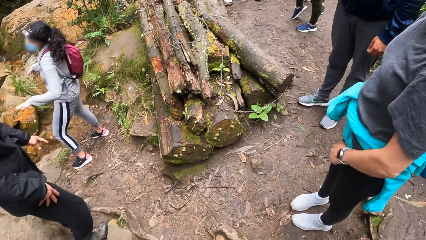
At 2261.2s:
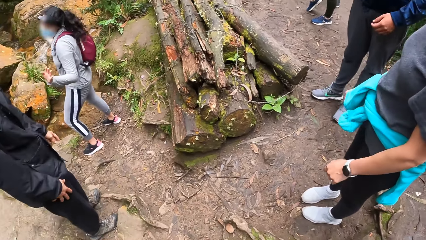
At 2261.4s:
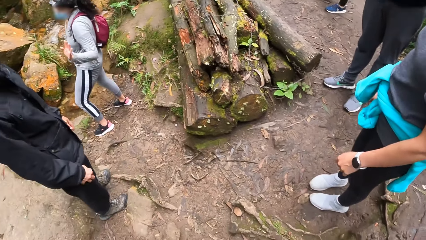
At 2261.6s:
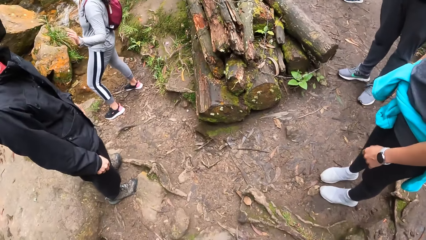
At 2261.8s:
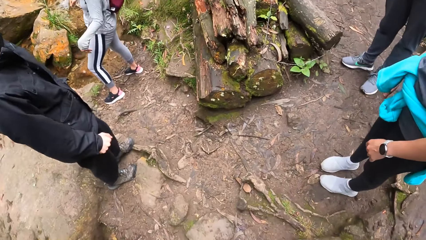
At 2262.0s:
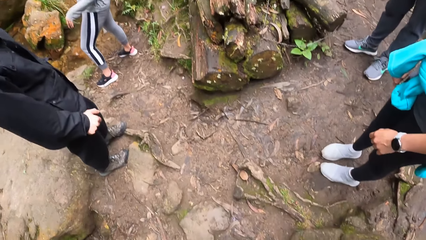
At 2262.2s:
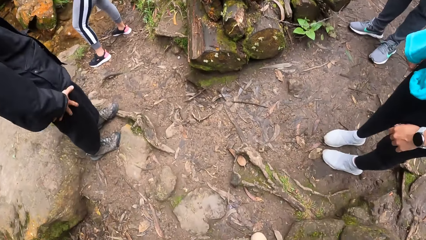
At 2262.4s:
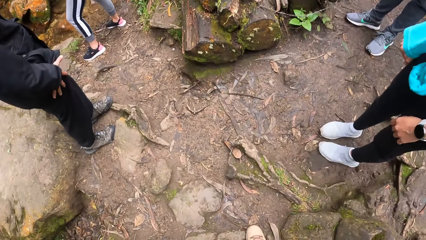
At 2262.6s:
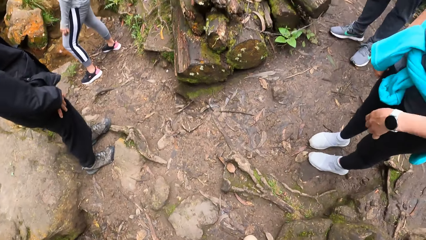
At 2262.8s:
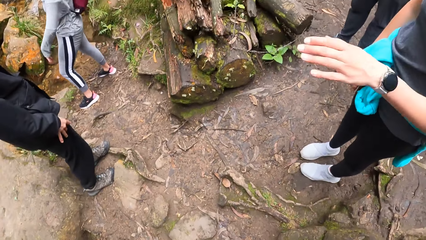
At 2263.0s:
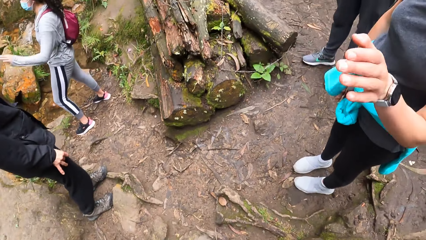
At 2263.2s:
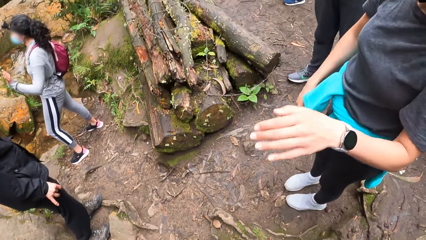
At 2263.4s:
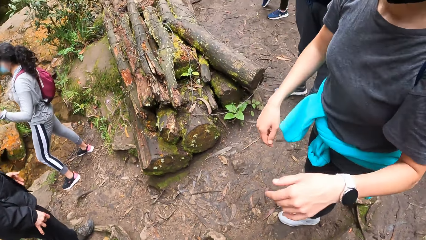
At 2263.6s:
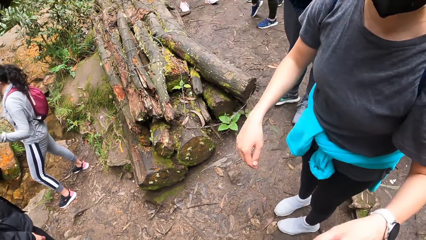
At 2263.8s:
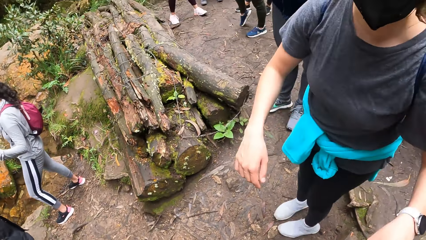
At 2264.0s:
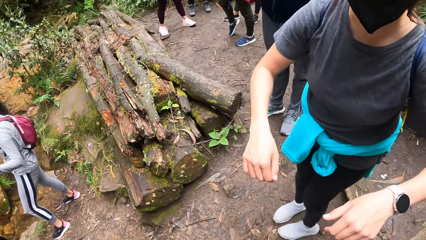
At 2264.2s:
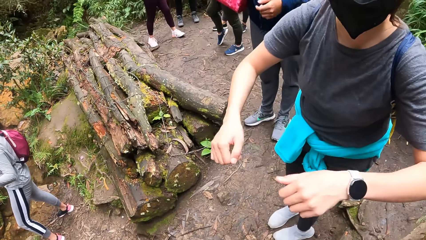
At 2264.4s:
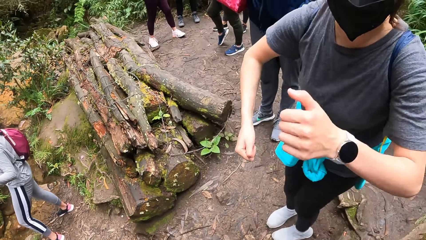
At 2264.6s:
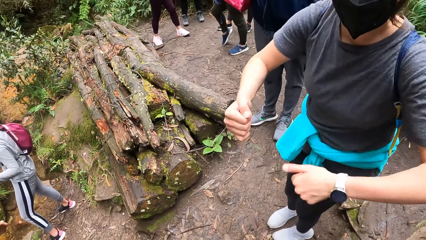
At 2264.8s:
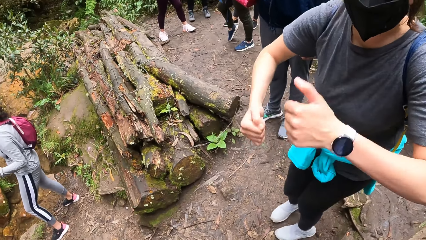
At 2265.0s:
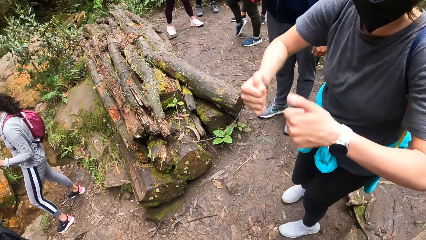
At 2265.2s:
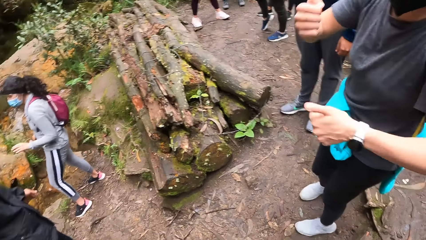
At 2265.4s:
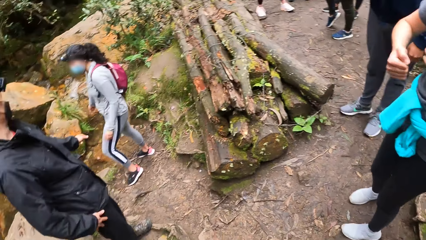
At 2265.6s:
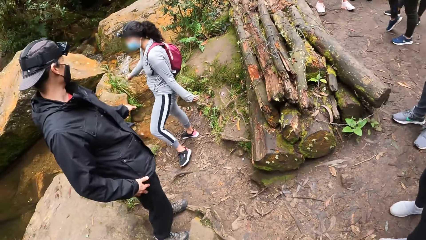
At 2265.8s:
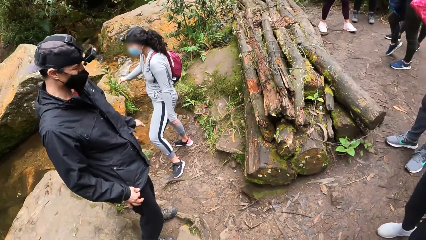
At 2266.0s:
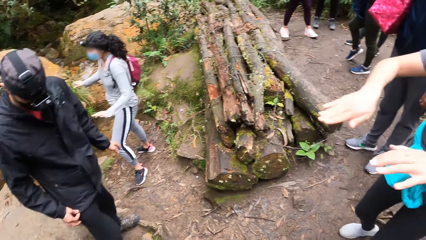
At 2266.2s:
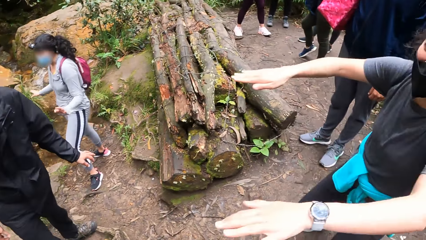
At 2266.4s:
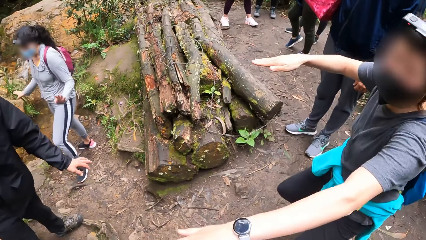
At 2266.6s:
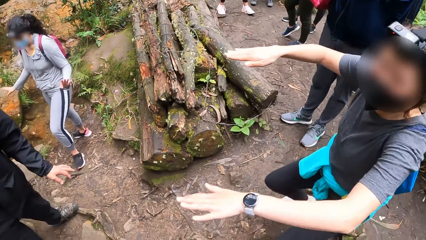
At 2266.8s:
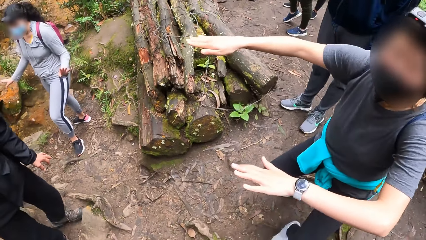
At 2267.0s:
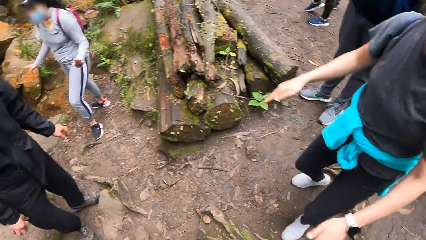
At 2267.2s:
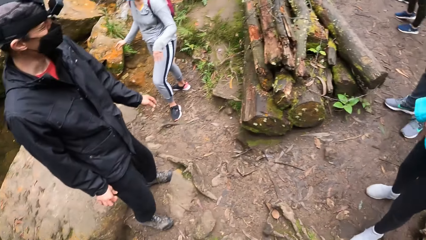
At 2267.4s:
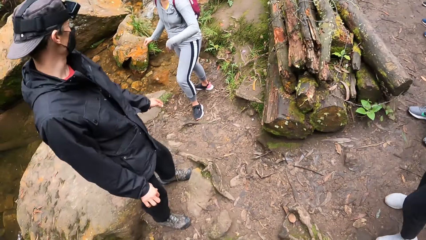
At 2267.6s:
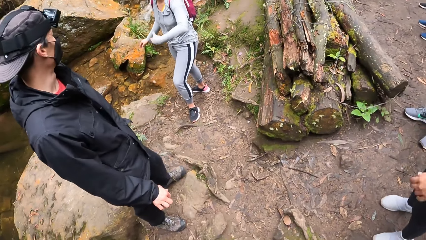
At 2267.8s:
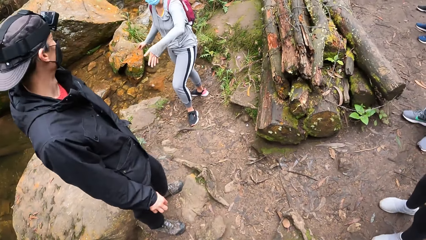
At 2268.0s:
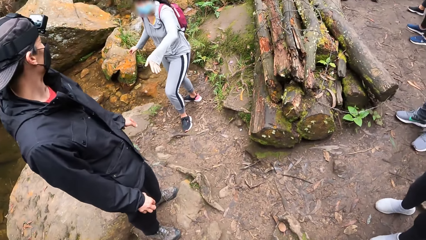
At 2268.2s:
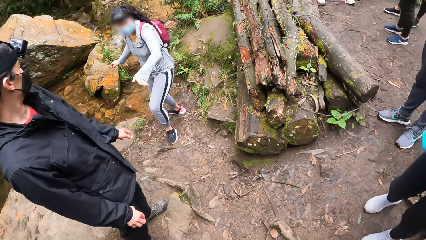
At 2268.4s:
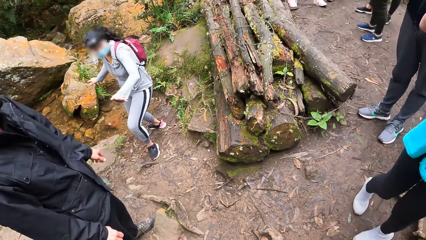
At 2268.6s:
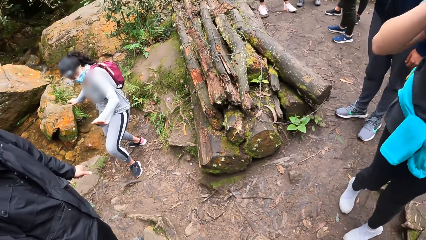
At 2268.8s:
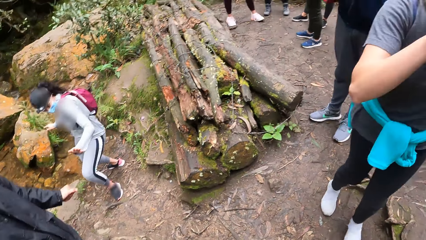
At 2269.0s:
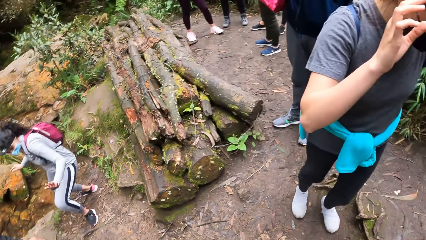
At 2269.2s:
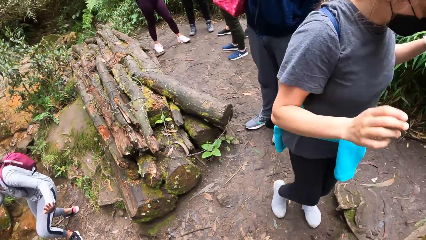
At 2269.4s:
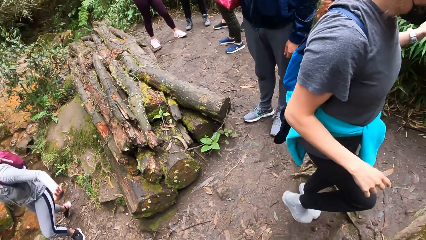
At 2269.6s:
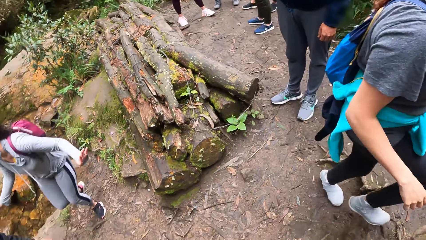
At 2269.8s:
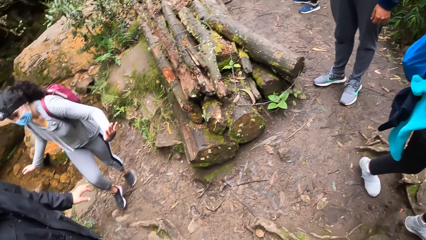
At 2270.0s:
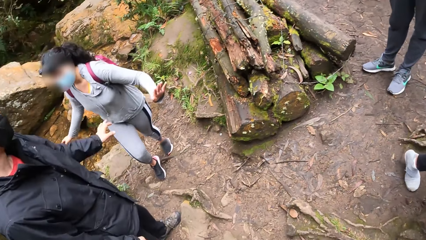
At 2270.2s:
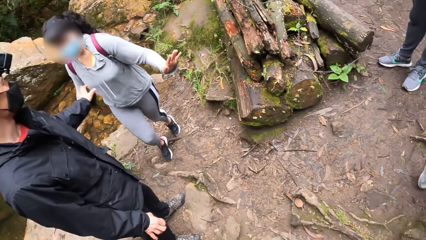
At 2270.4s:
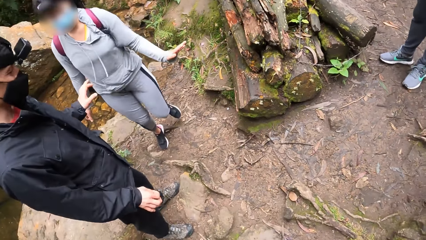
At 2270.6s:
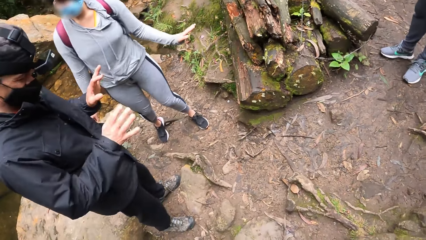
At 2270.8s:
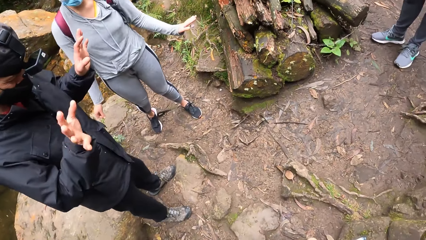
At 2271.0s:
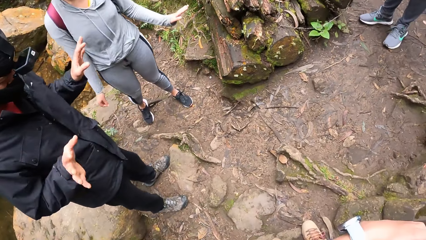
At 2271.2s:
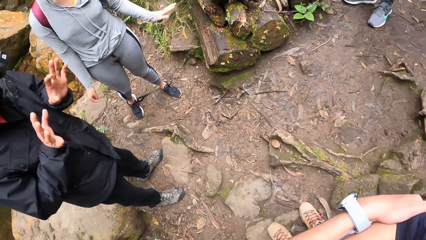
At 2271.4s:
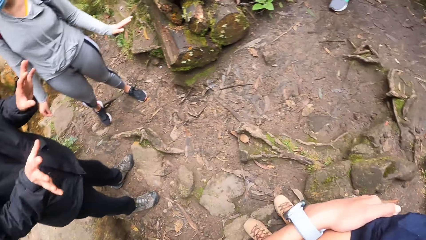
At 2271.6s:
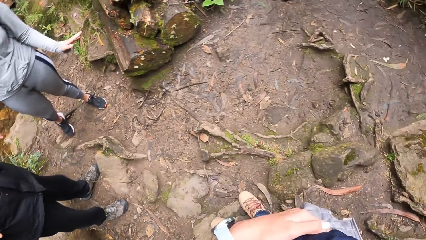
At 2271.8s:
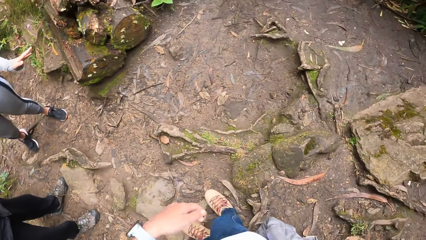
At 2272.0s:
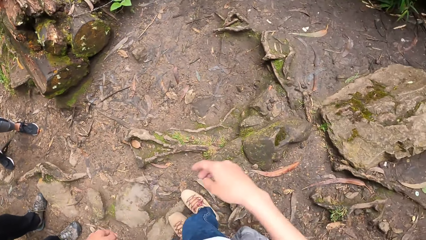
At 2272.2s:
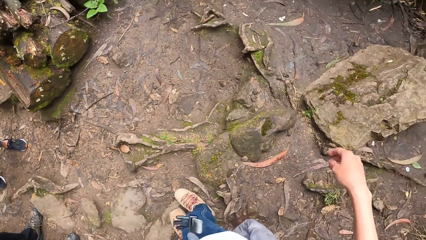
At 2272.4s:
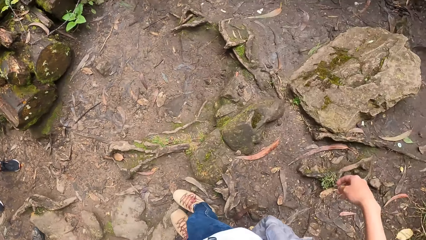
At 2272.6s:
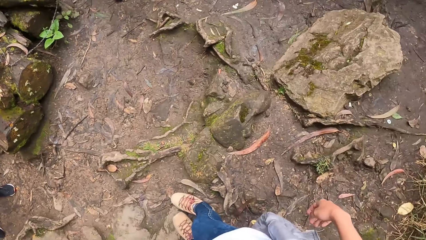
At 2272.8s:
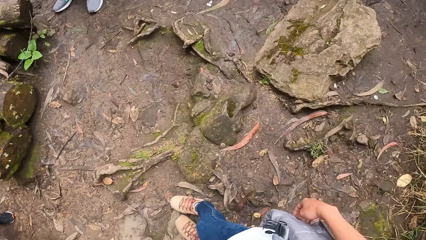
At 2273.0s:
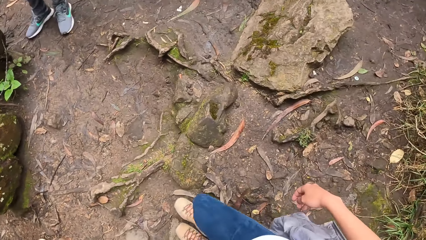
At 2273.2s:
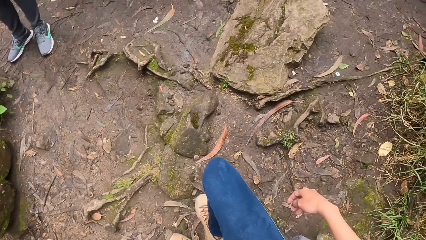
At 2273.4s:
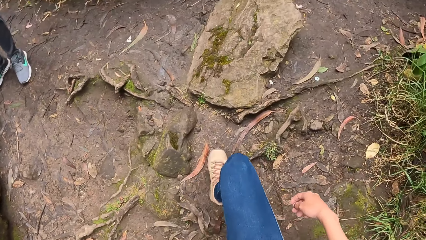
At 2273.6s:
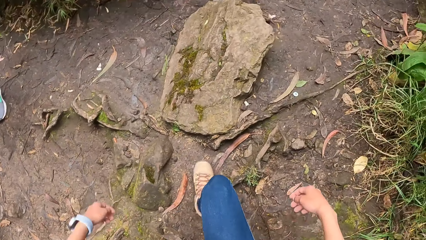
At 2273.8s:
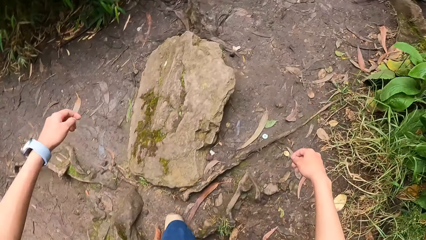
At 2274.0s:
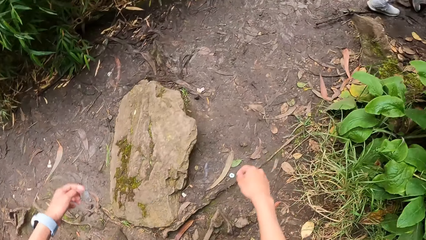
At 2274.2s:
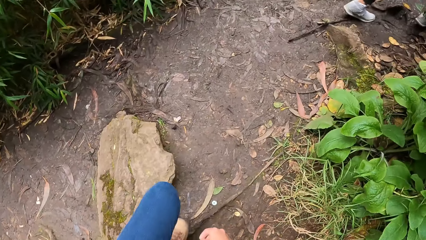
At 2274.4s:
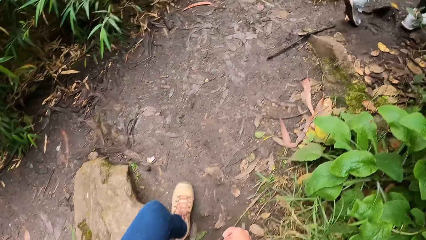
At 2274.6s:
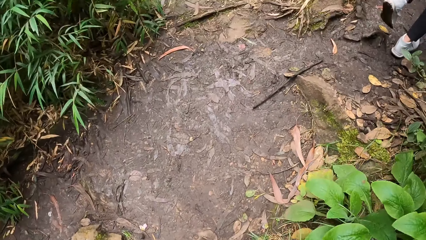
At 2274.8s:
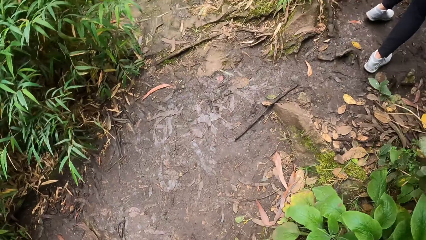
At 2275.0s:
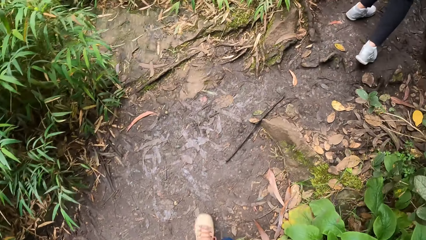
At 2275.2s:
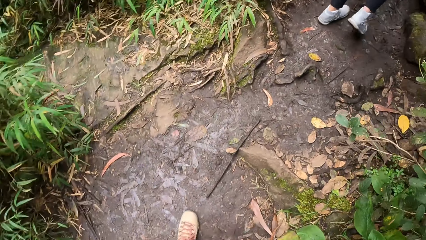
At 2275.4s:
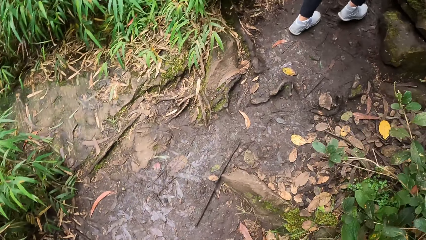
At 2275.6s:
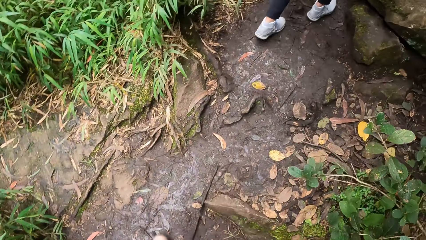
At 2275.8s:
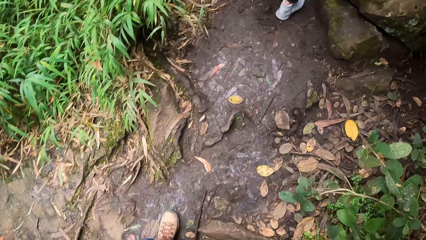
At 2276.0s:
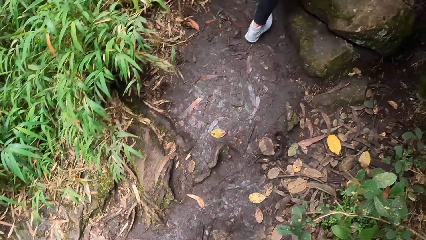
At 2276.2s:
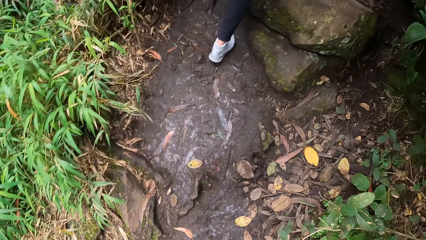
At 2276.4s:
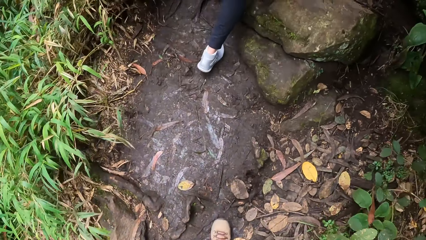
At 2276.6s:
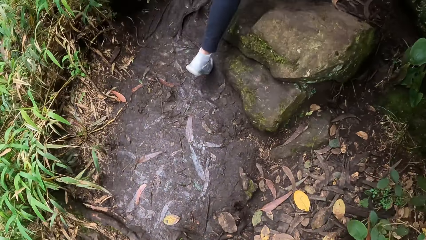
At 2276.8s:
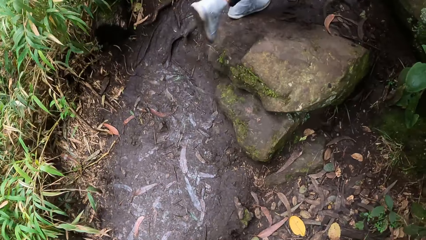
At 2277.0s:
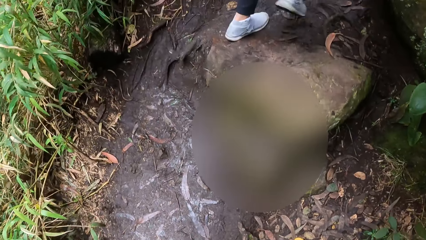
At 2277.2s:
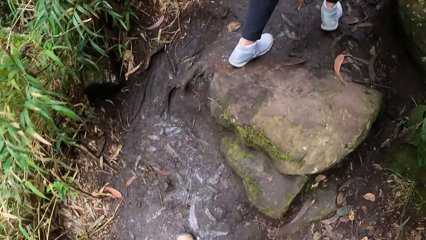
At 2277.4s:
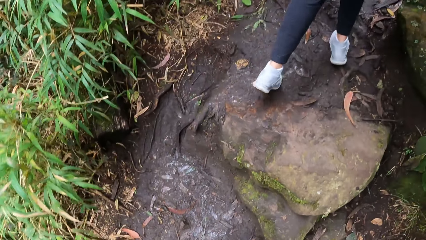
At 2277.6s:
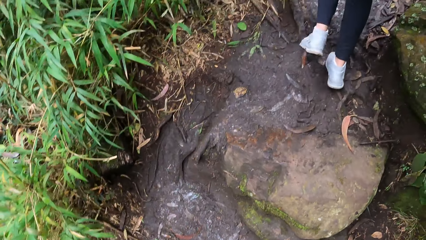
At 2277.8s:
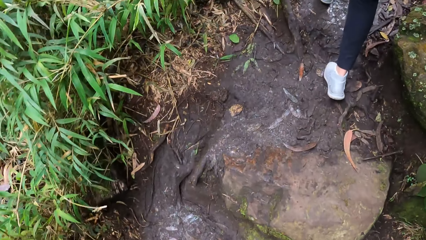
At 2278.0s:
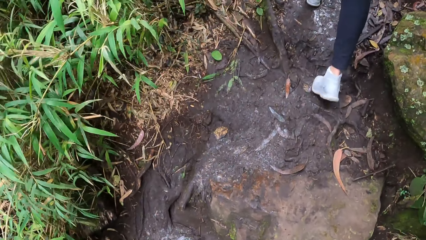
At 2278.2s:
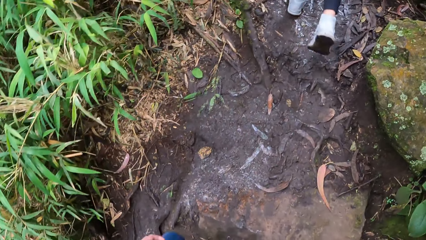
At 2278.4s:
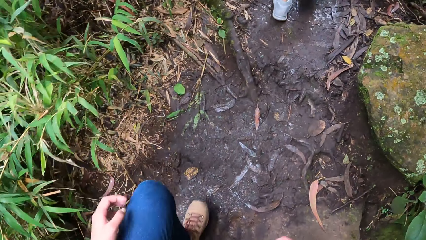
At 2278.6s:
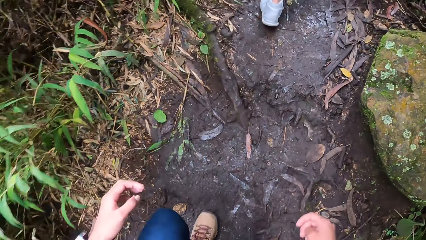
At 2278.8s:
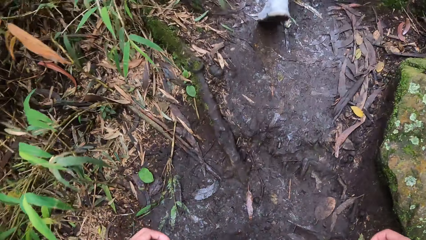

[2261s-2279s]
The woman converses with the man. She gestures at the man. Another woman gestures at the camera wearer. The other woman walks forward. The first woman walks away from the stream. The man gestures at the first woman. The camera wearer walks up a hill with the other woman.
